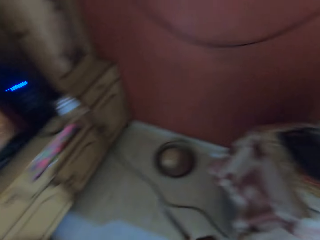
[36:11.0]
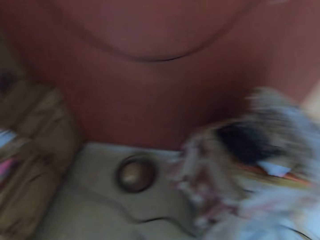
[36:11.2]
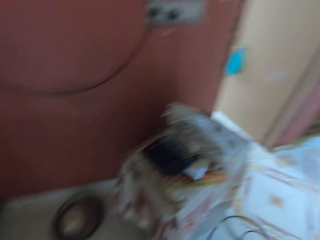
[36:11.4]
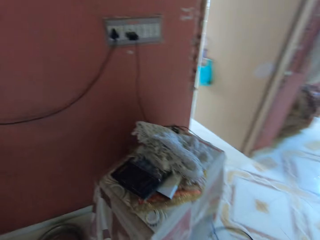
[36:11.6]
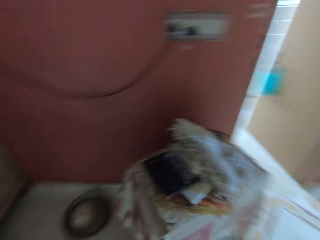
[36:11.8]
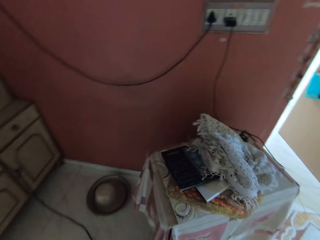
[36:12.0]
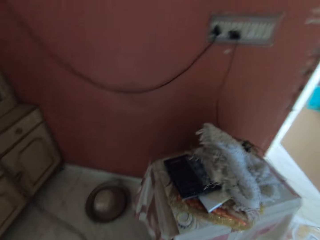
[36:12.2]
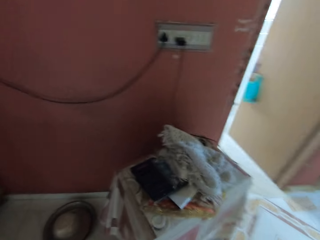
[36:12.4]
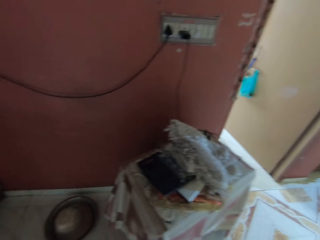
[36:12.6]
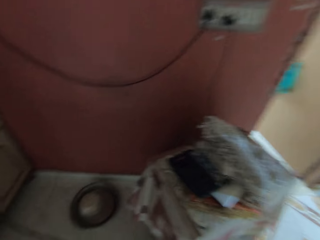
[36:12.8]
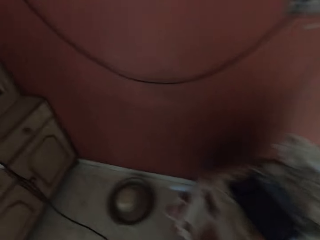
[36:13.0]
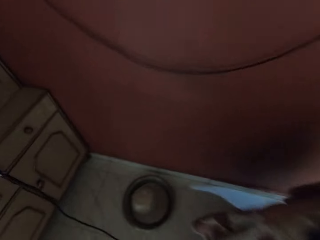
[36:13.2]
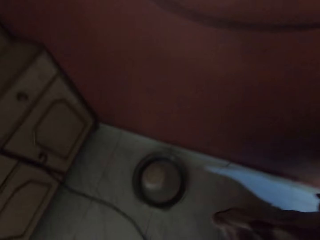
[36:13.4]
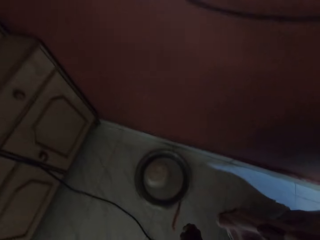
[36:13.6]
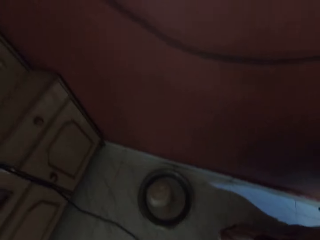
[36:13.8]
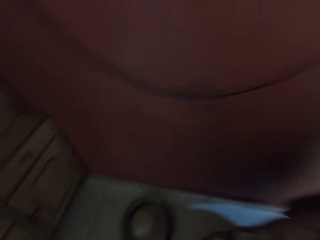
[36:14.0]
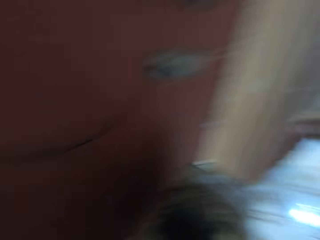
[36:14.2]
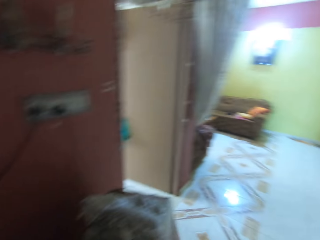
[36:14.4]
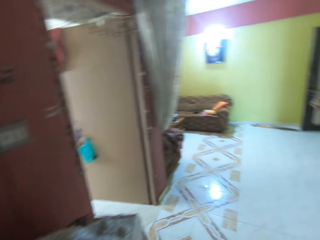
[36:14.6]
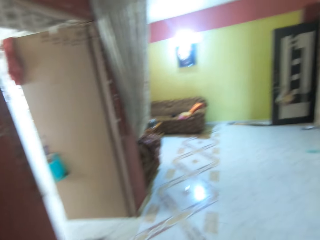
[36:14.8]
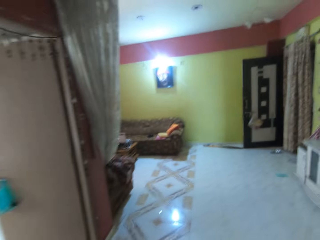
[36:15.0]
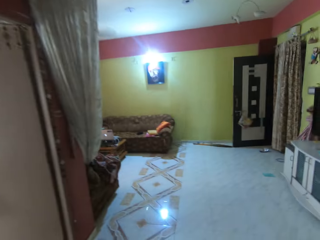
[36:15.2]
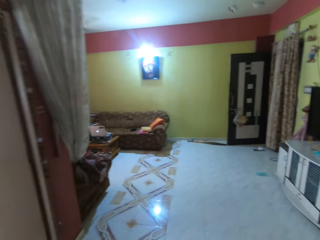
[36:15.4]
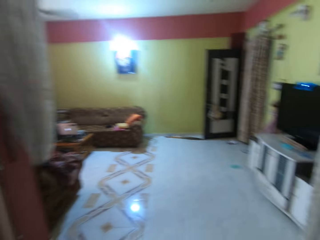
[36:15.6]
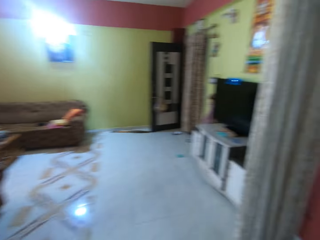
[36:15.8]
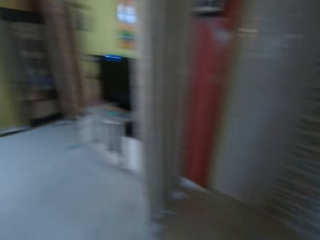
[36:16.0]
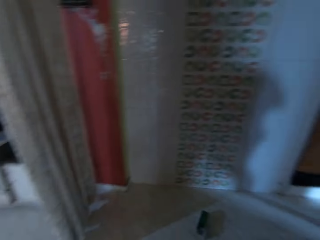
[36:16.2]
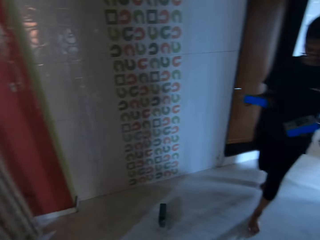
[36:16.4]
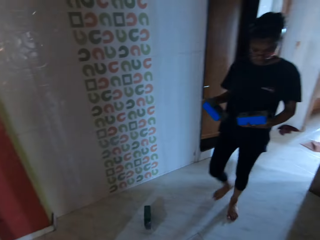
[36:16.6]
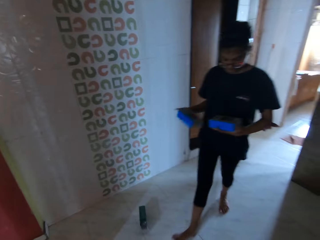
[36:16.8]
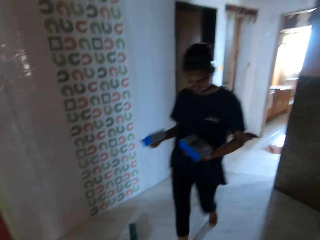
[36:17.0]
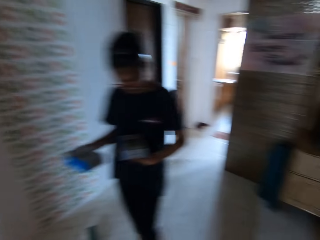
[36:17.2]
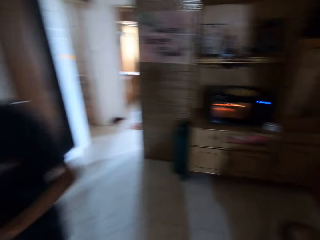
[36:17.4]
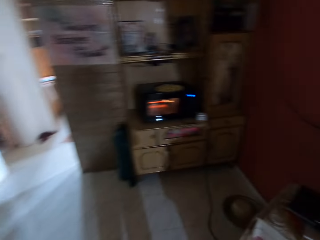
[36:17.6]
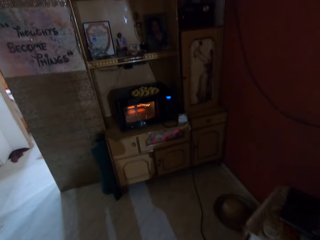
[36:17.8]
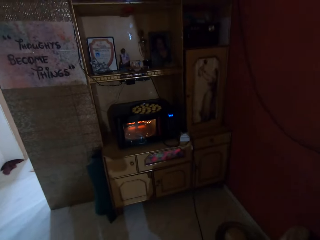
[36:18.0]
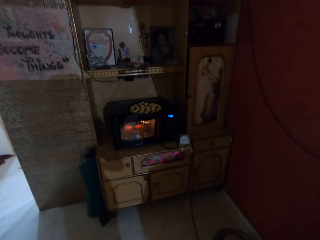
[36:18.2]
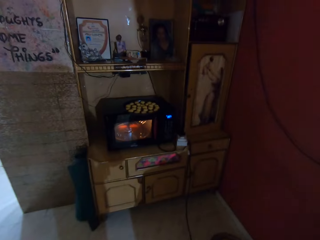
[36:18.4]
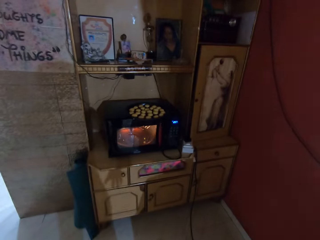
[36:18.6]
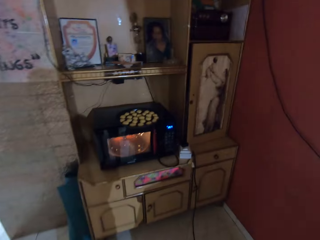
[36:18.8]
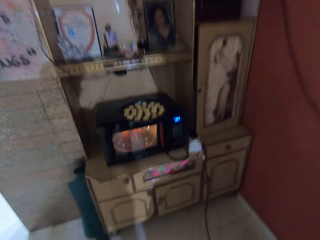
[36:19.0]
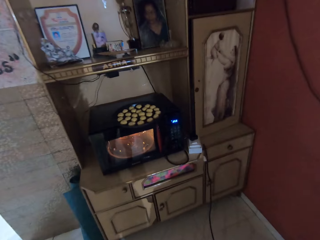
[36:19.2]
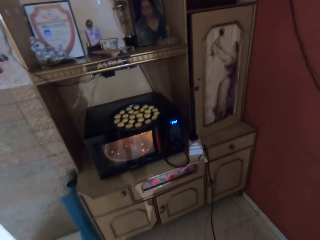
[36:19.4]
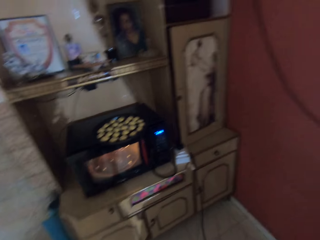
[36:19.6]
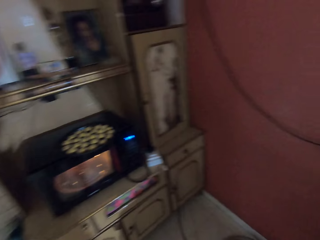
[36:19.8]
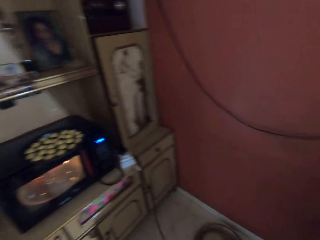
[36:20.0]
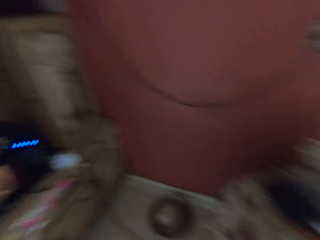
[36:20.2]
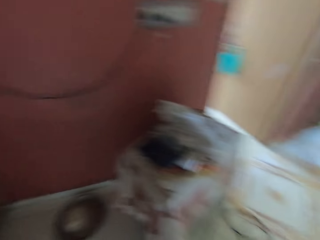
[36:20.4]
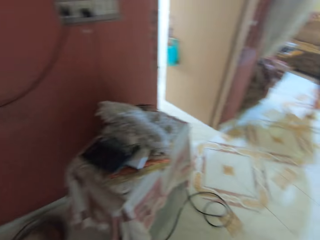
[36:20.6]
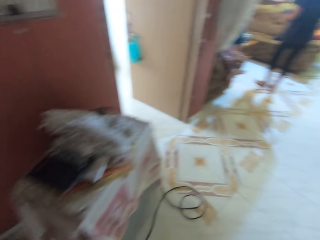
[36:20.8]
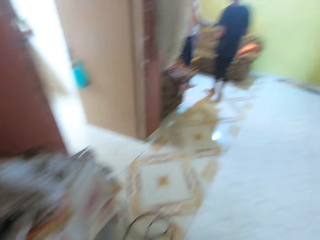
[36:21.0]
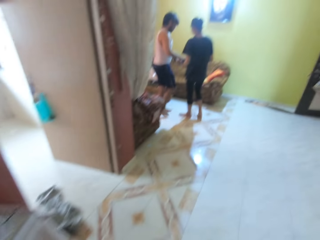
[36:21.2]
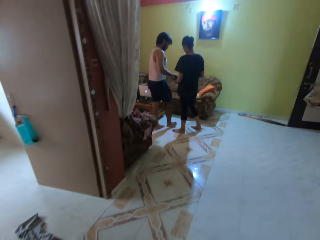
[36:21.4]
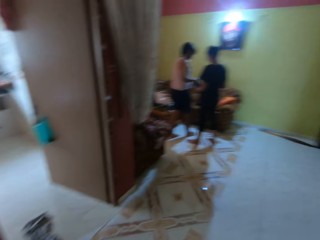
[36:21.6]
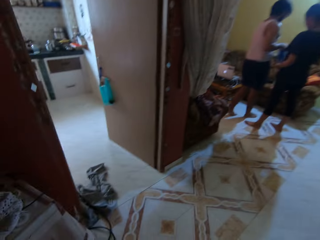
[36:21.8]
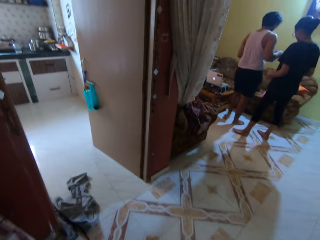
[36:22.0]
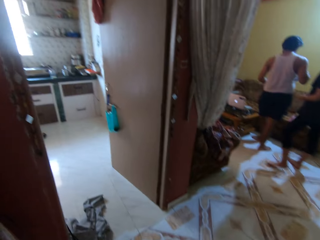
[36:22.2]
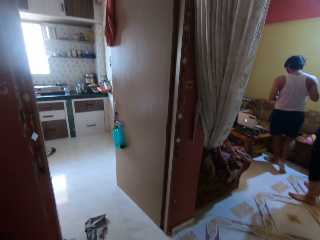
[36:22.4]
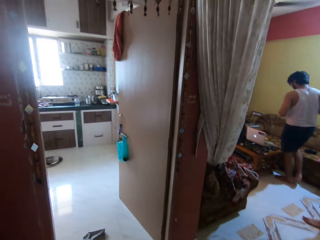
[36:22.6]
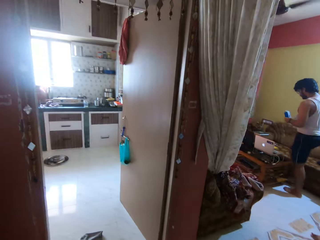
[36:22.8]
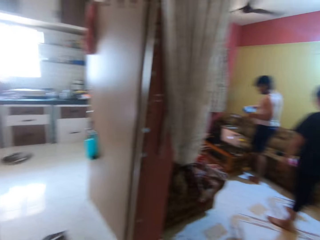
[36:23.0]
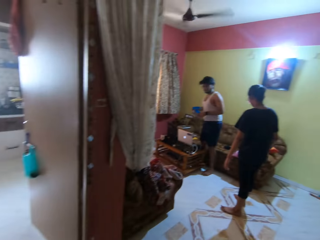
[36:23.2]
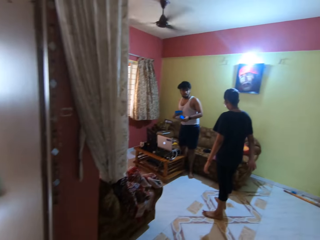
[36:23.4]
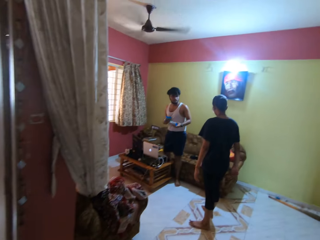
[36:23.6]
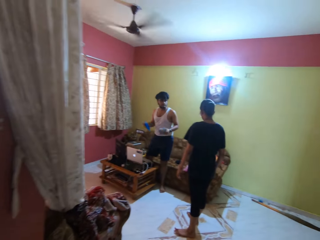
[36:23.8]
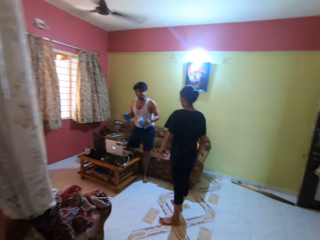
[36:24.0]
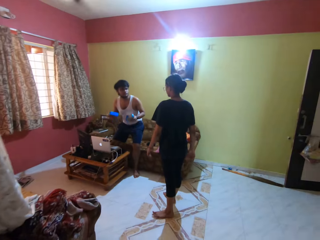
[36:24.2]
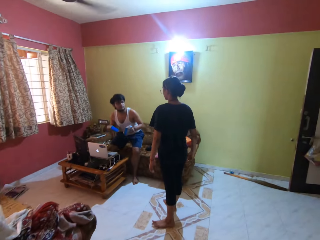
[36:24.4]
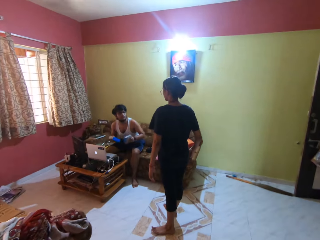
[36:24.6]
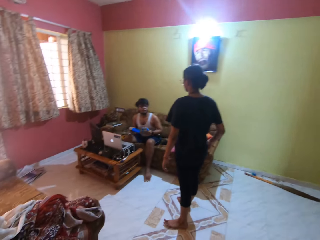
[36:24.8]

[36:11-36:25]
The camera wearer converses with a man. She drops the knife on the bowl with her right hand. The girl shakes two packets with both hands. Another man collects the packets from the girl with both hands. The other man shakes the packets with both hands.

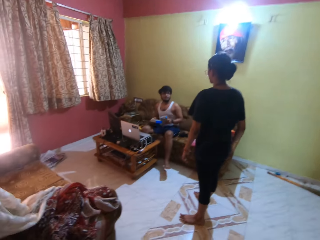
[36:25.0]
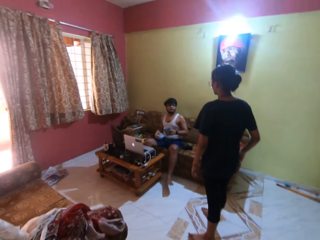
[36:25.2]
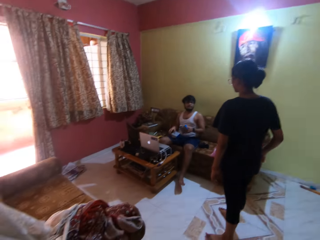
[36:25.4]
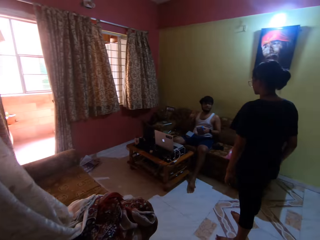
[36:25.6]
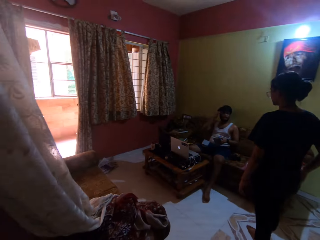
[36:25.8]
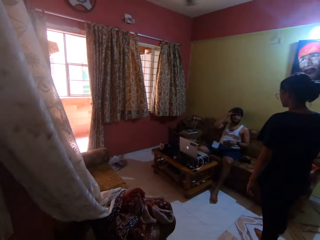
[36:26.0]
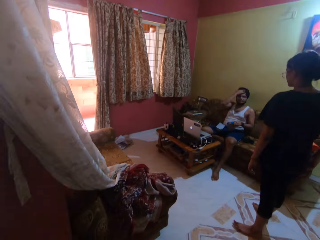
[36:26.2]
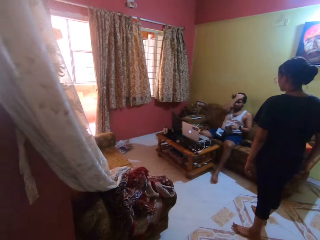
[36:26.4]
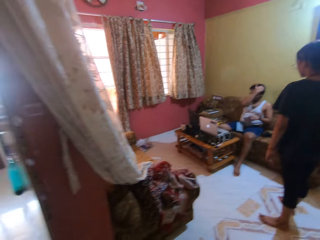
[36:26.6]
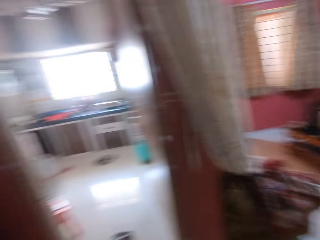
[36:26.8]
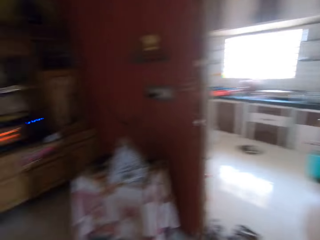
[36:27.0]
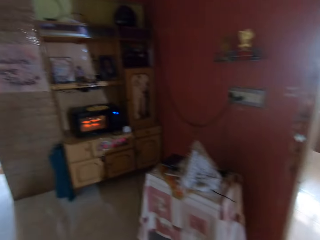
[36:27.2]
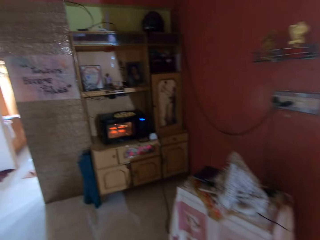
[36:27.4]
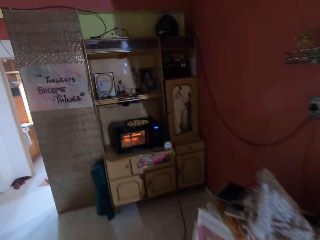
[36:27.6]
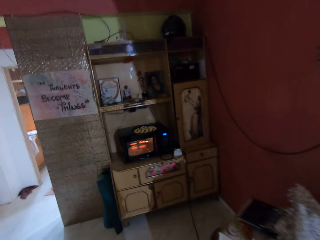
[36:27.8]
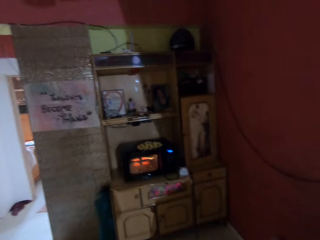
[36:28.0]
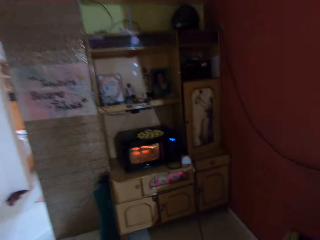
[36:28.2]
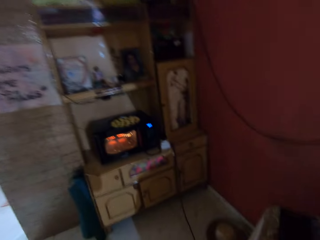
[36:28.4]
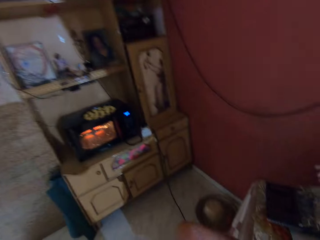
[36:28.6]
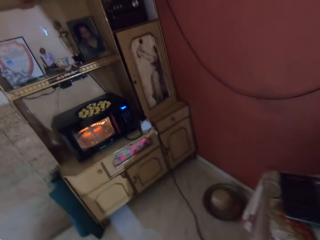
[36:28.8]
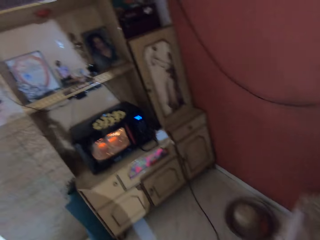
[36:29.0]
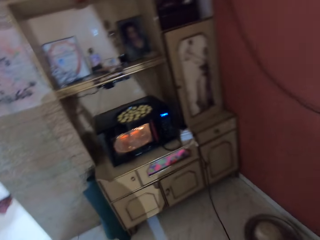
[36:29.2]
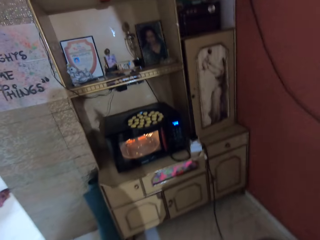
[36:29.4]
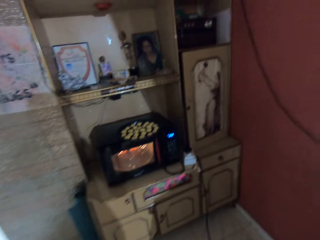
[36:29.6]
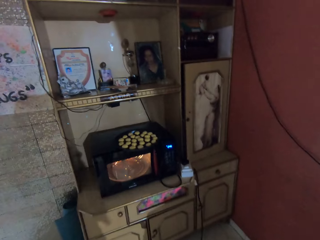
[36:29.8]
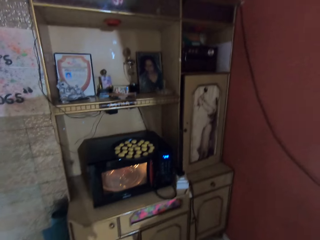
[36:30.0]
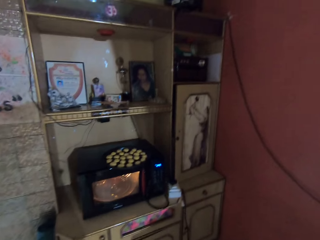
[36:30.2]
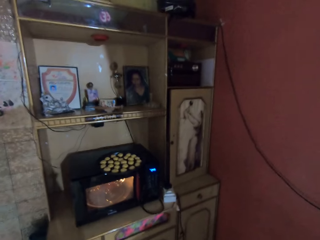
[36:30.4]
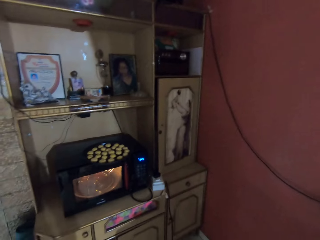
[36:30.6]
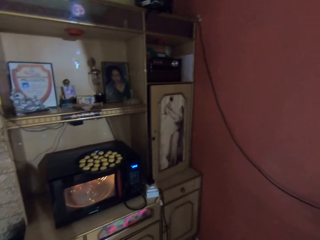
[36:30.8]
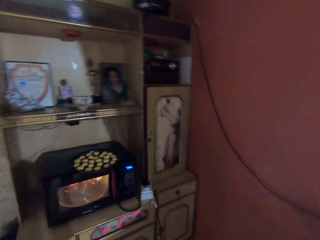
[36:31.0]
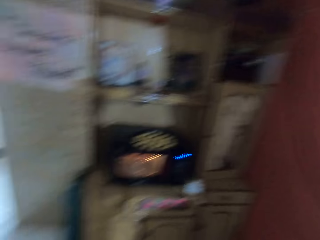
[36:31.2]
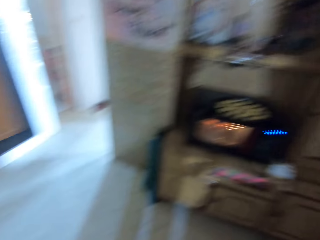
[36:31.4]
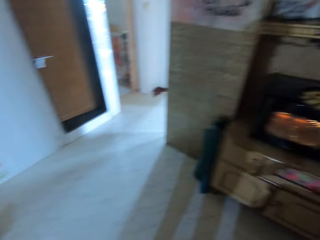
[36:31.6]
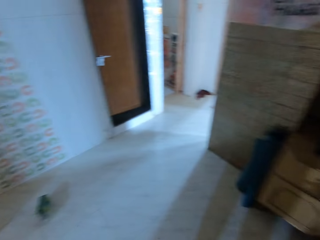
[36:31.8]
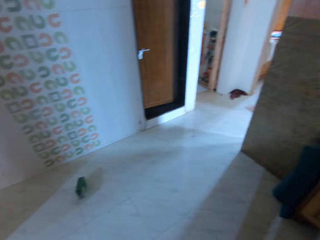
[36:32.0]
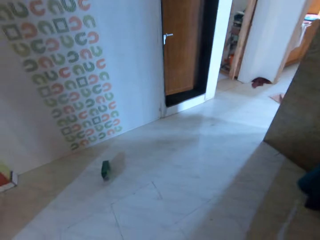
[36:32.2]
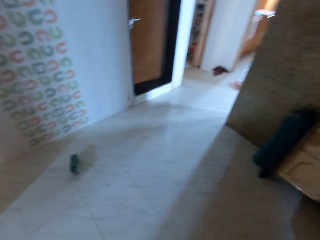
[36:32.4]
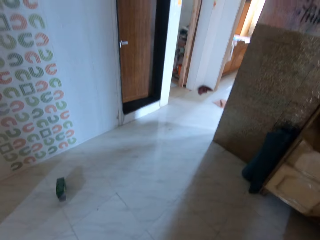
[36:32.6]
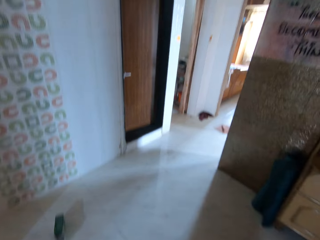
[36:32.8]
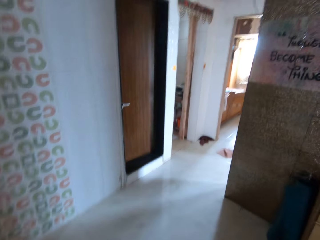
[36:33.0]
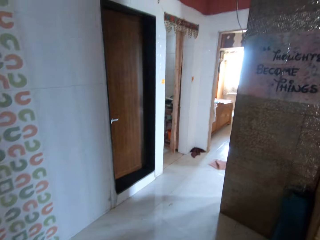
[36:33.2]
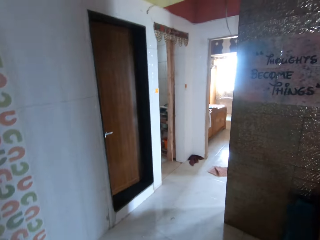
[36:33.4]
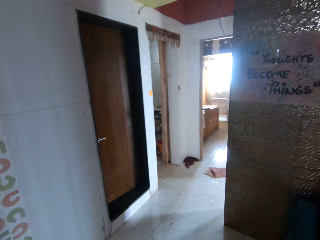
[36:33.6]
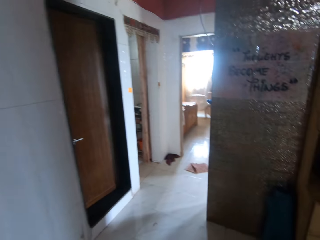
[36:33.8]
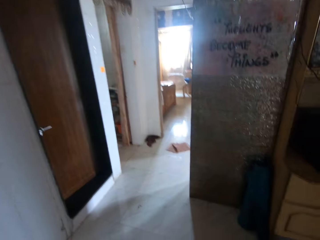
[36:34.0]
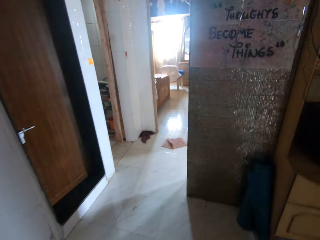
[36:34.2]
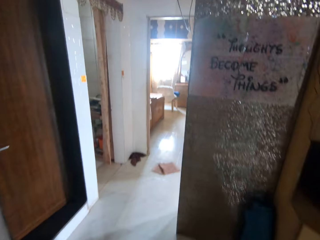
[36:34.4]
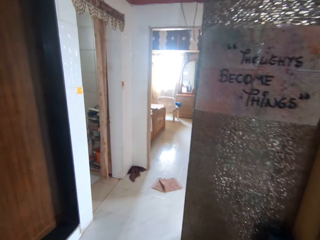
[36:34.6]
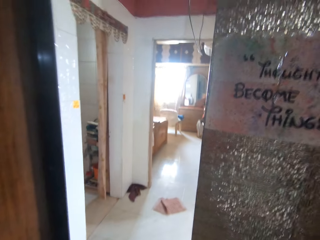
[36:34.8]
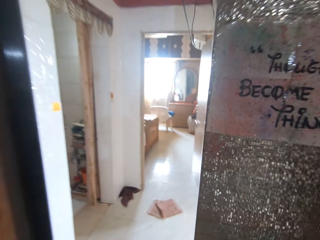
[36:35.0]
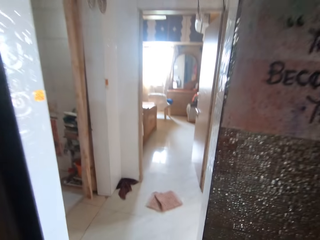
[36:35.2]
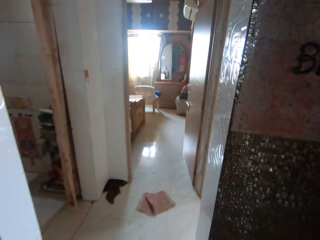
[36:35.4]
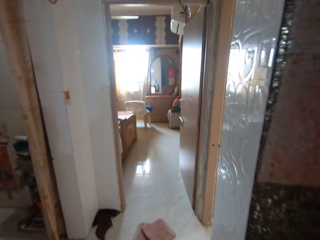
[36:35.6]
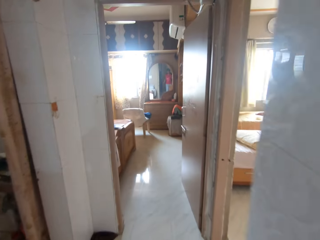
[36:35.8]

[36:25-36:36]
The man drops the packet in his right hand on his lap. The man touches his hair with his right hand. The camera wearer looks at a person and another person. She looks around. She adjusts a camera on her head with both hands. She walks around.
